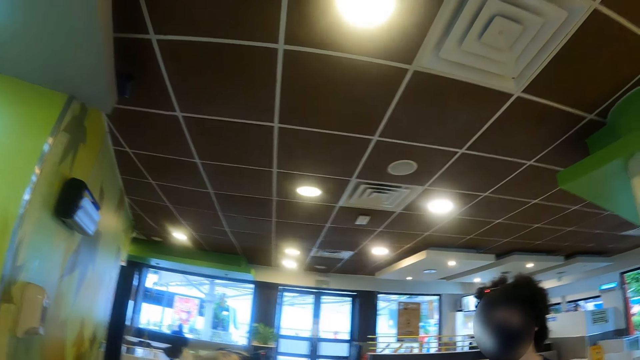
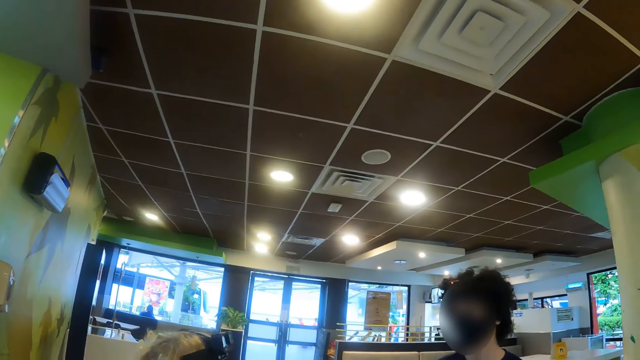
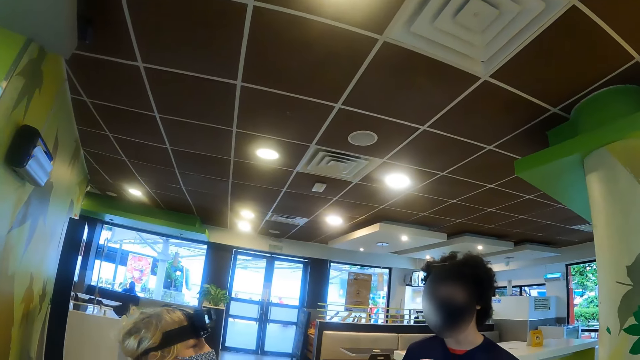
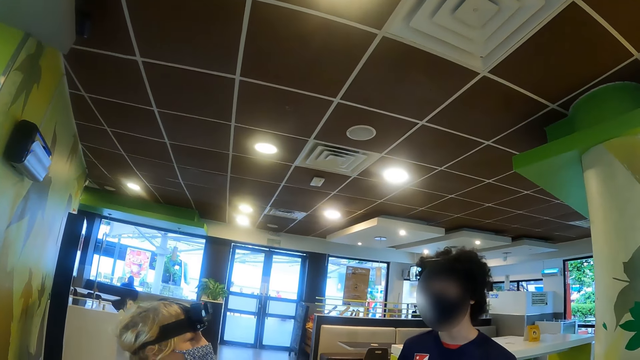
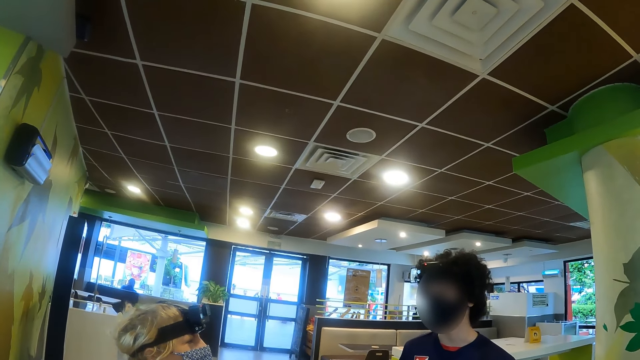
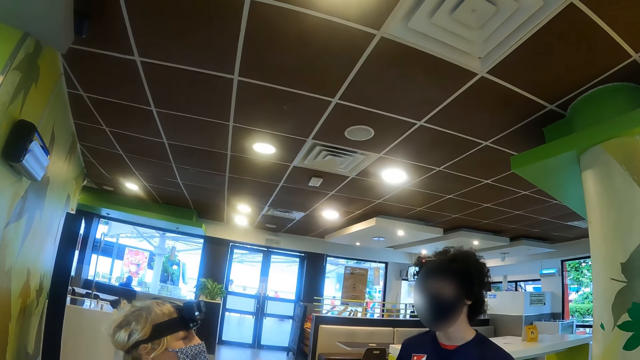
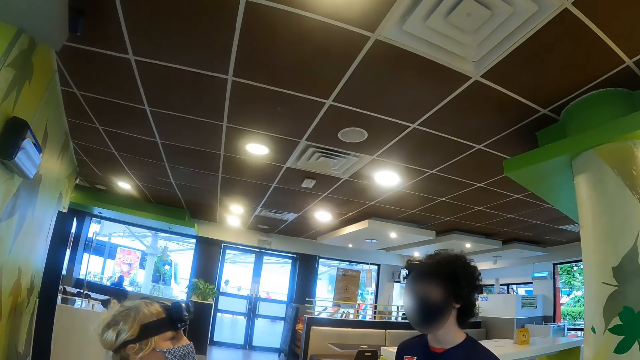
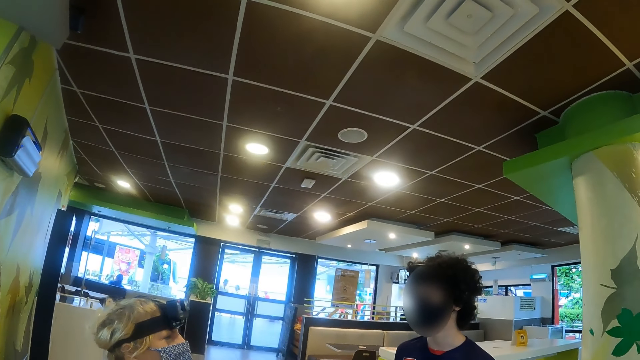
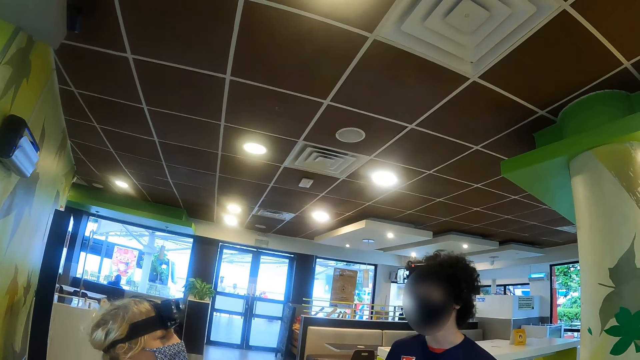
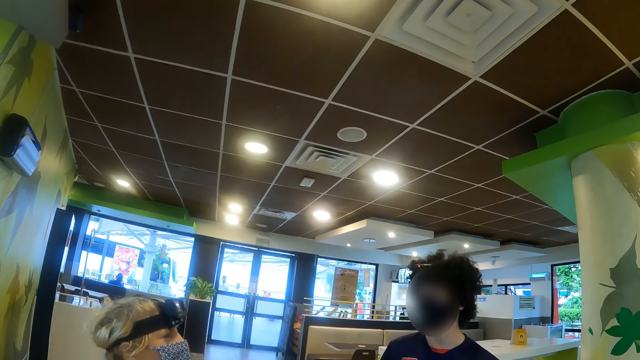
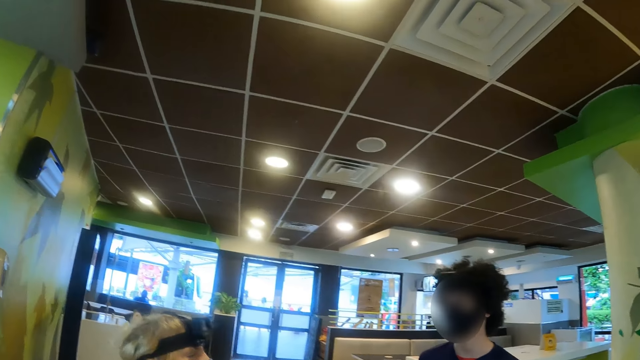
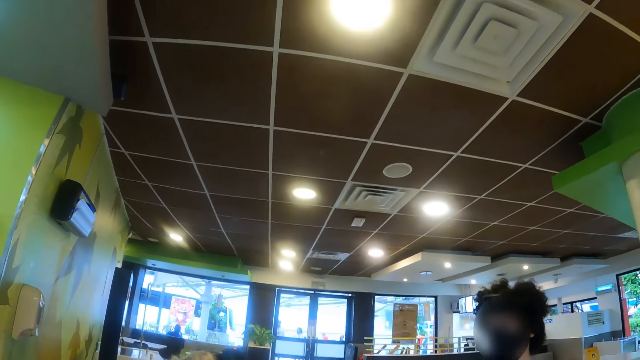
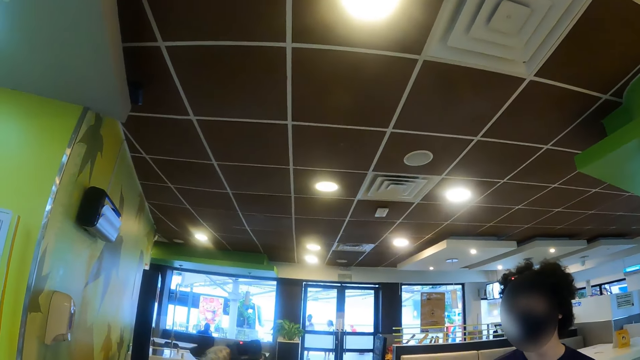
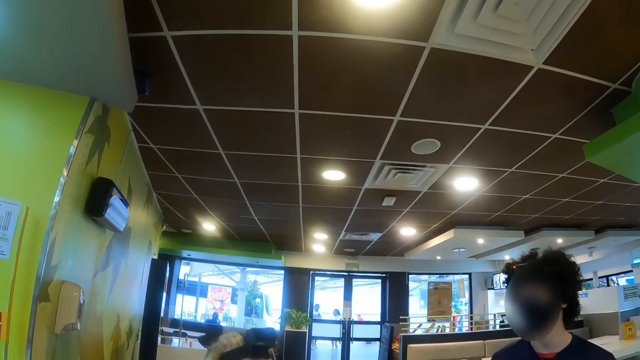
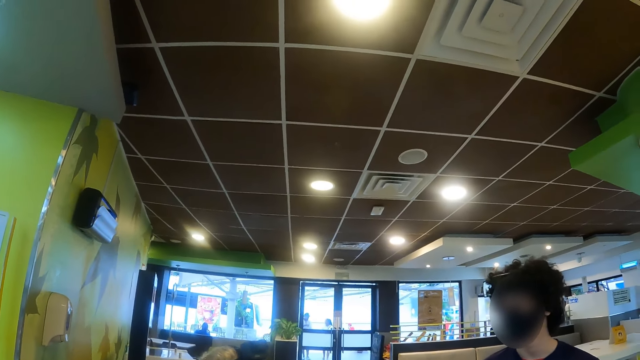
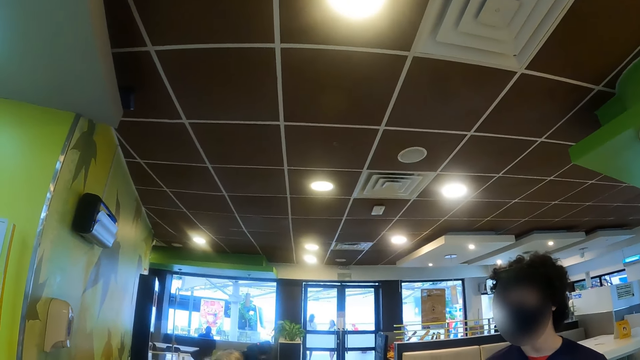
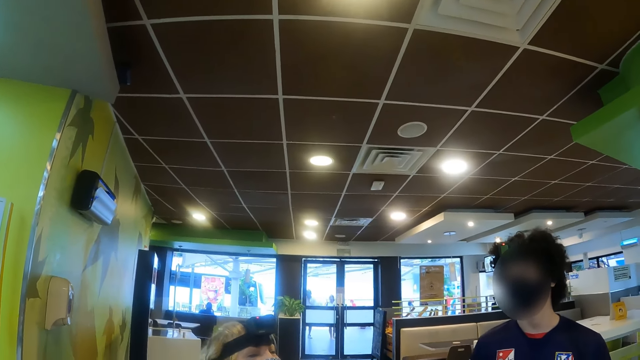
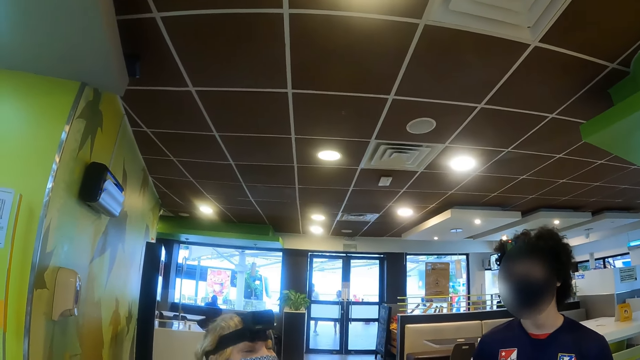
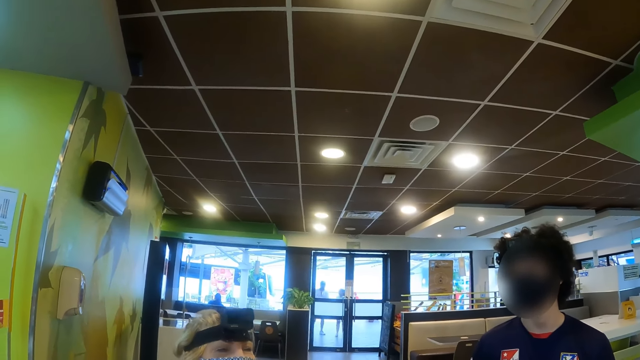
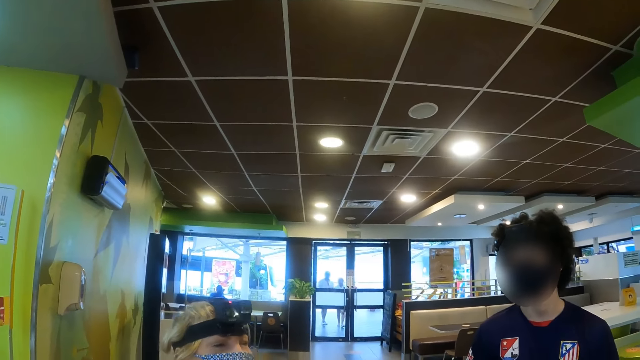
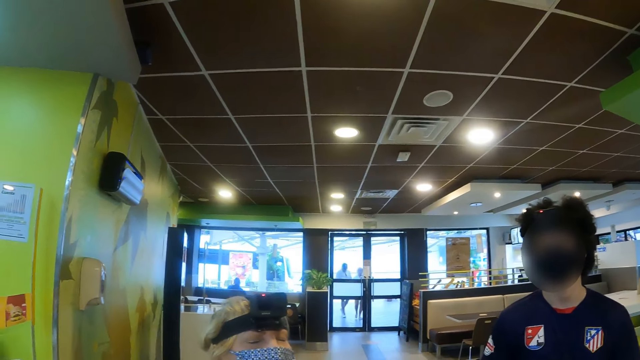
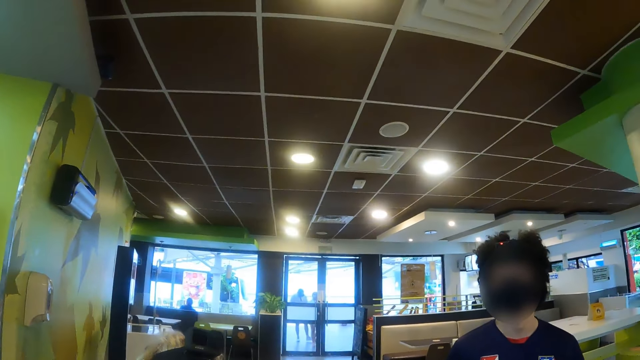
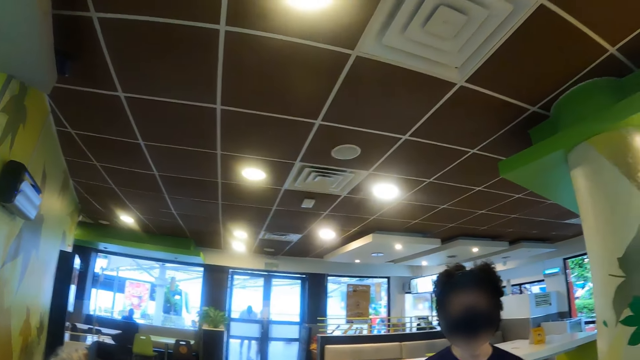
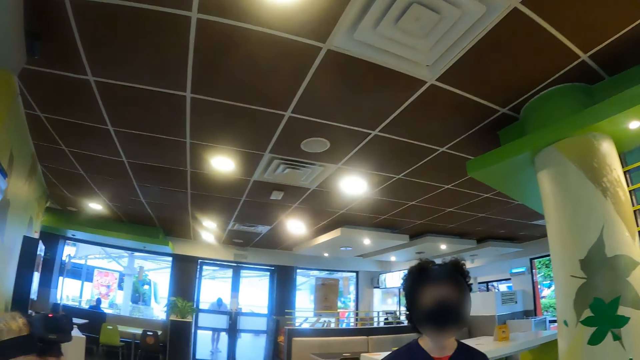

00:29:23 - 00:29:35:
The camera wearer interacts with a person and another person. They interact with the person and the other person again.

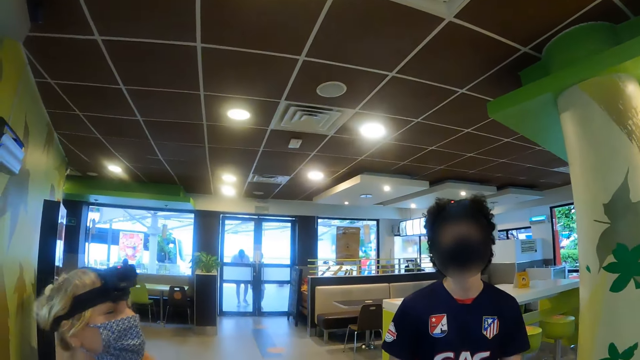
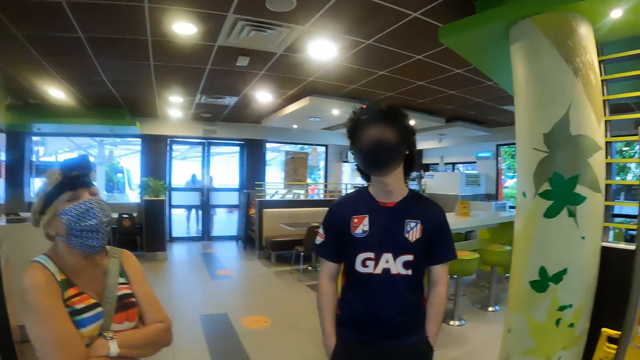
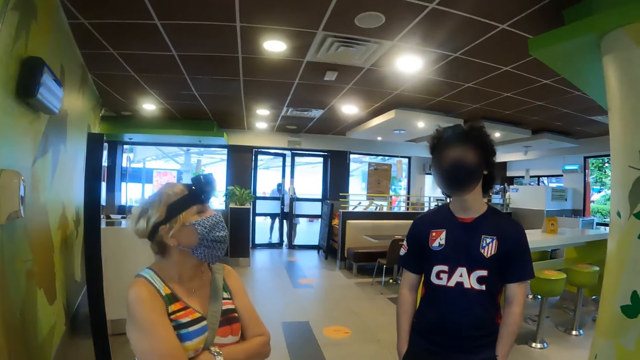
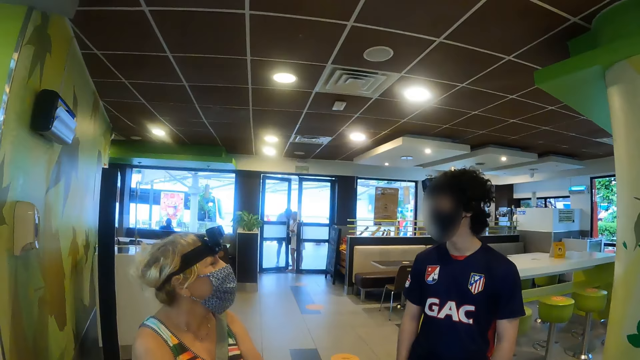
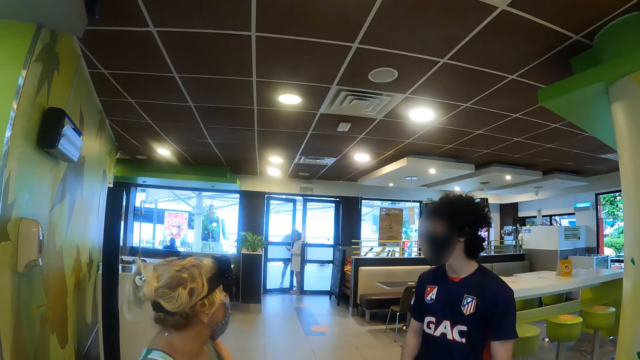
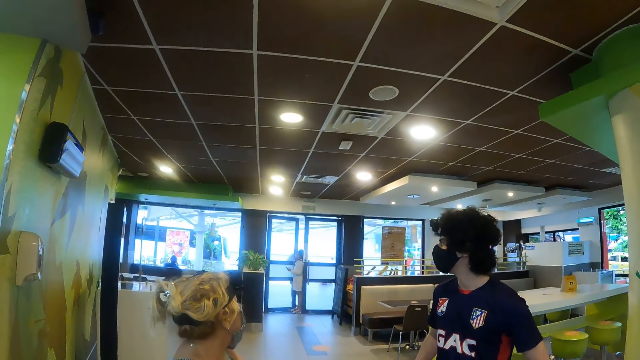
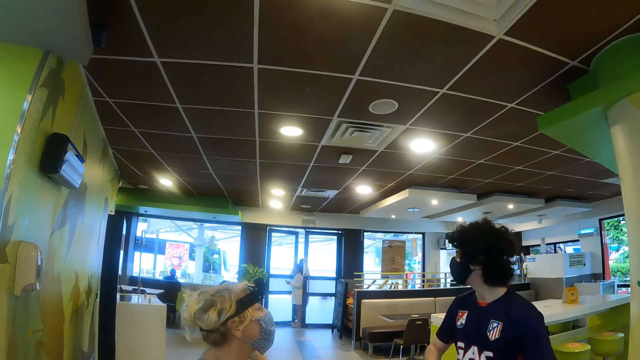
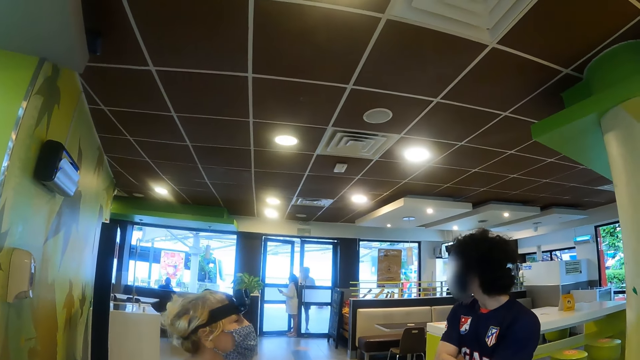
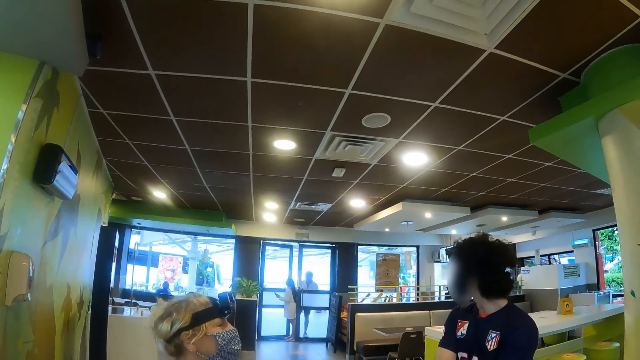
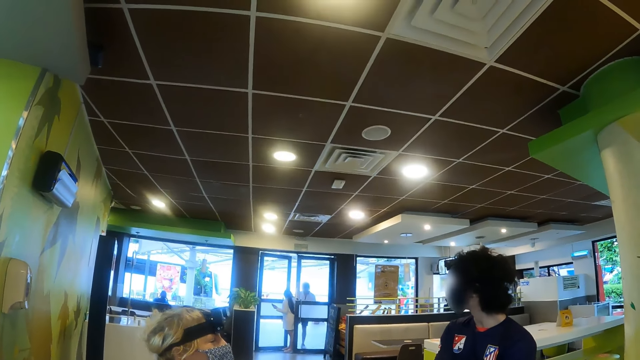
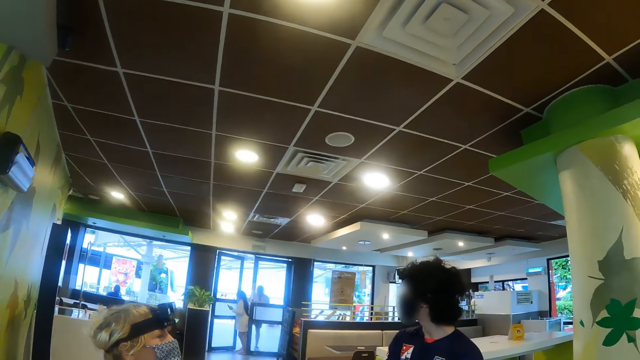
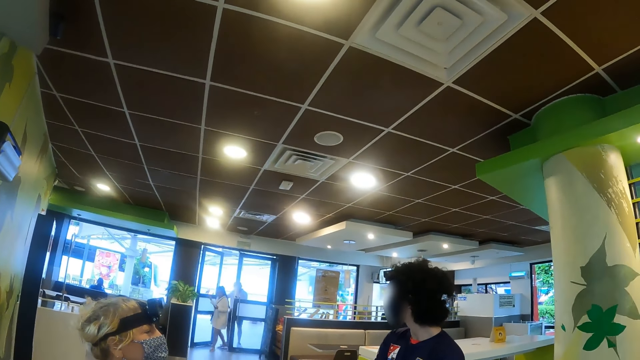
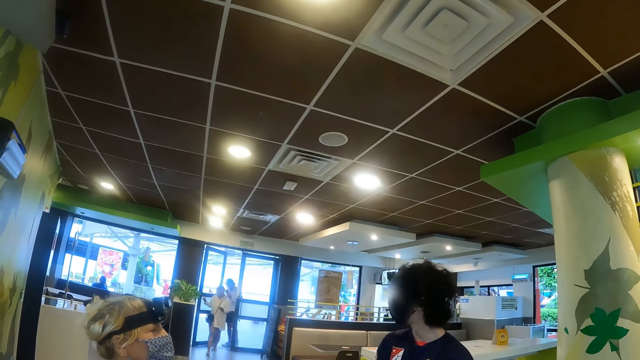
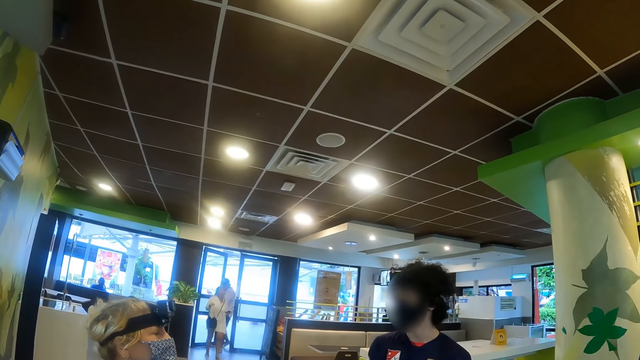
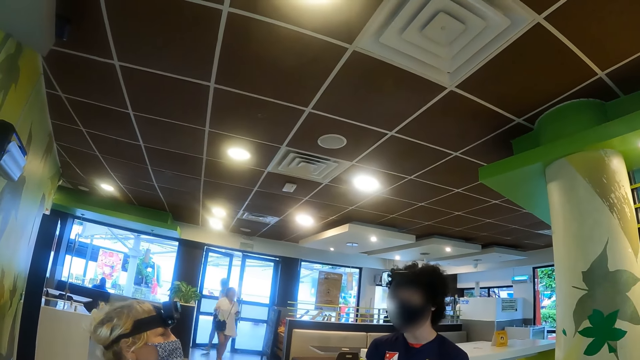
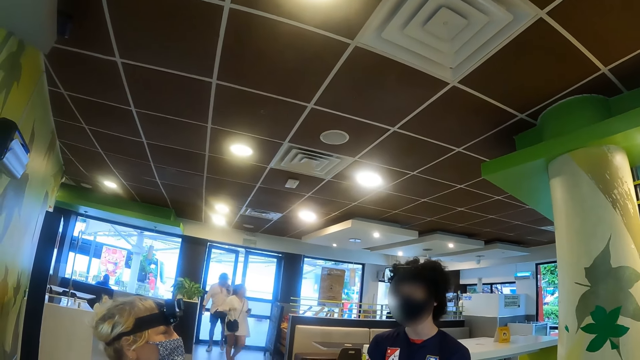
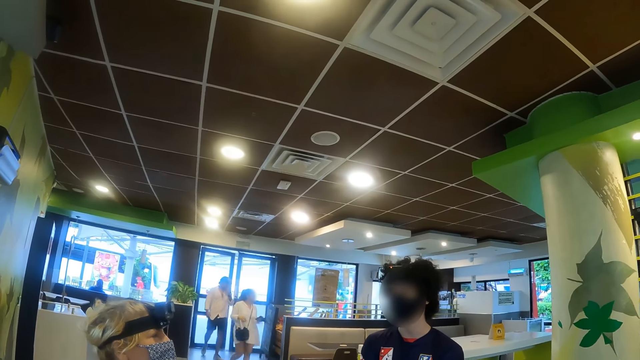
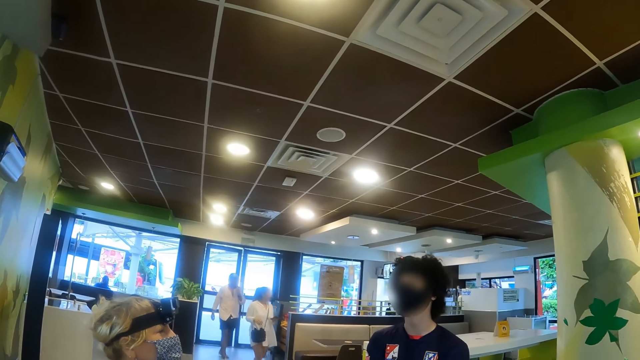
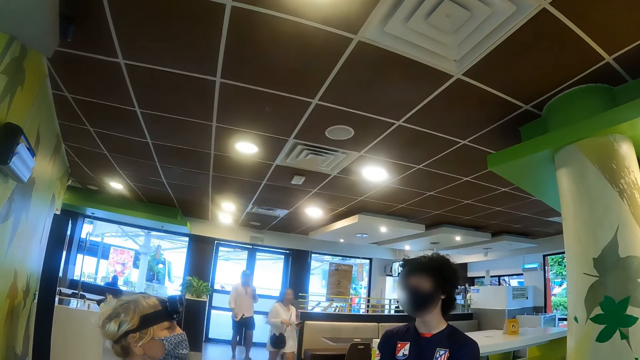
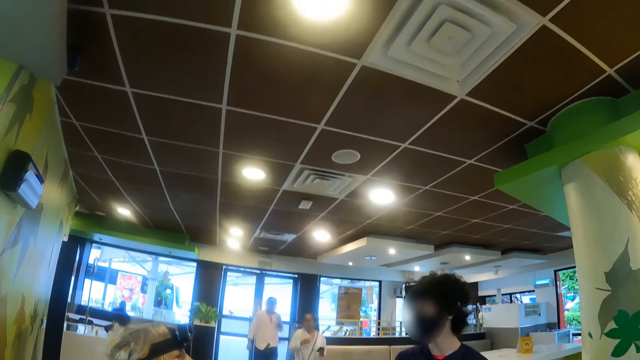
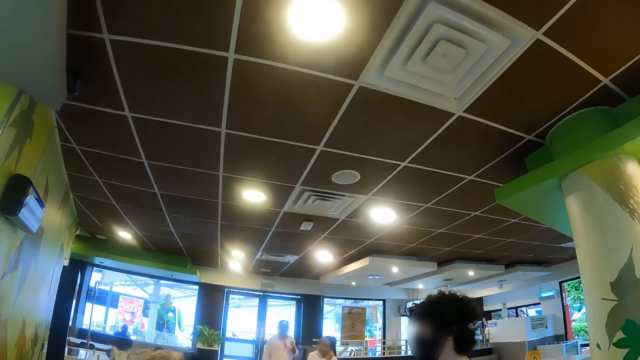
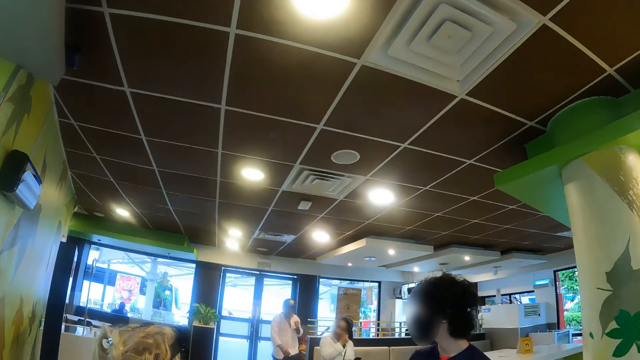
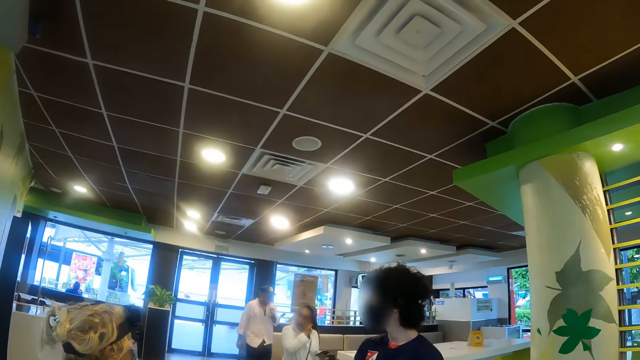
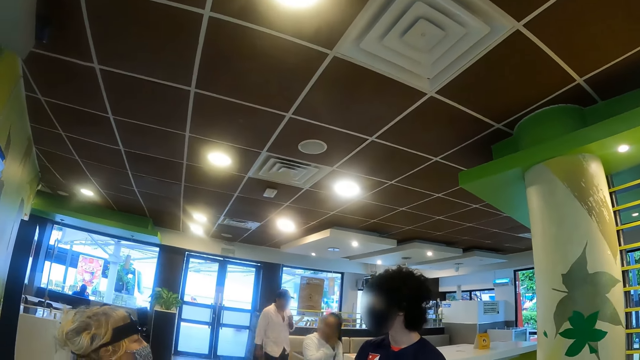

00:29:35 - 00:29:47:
The camera wearer looks around. They interact with a person and another person. They interact with the person and the other person again. They look around. They interact with the person and the other person.
